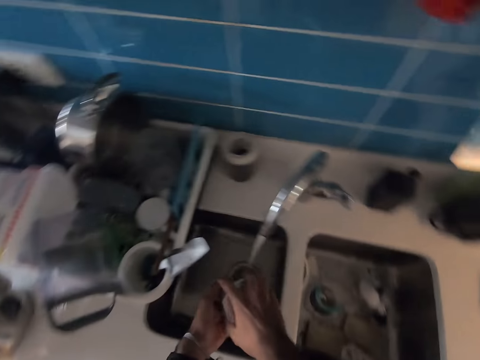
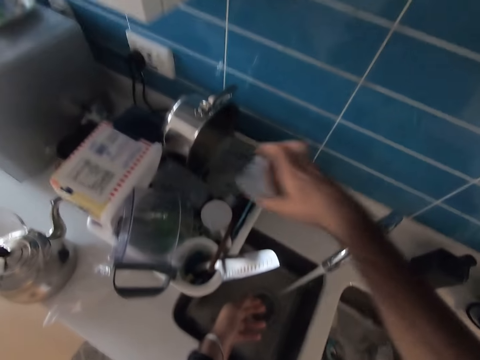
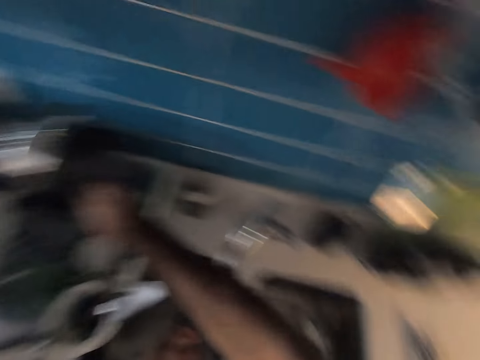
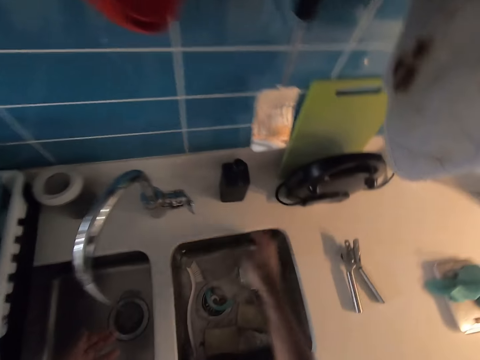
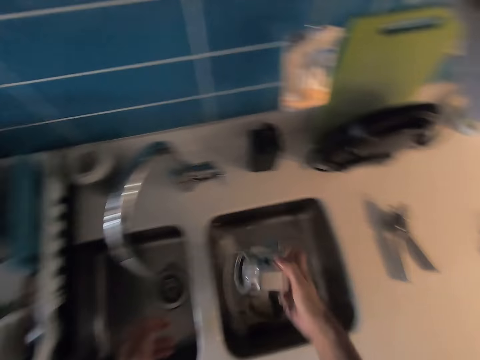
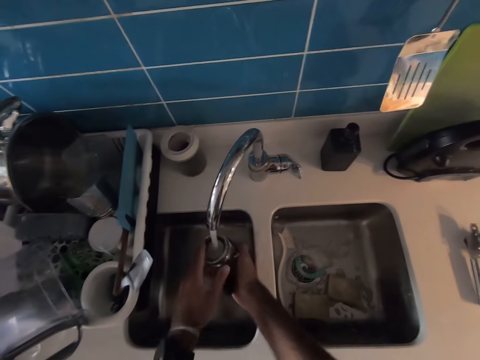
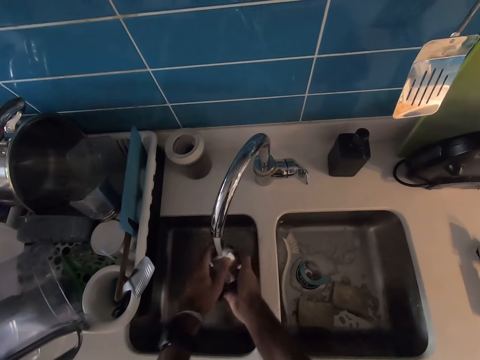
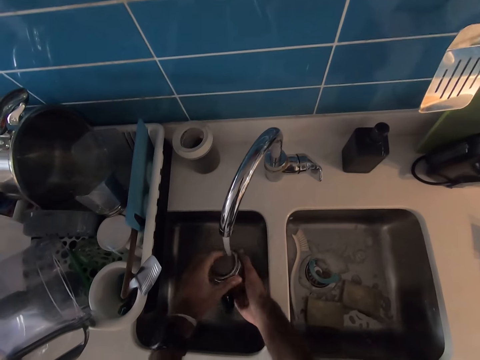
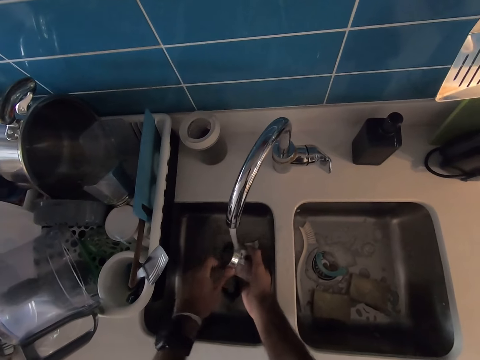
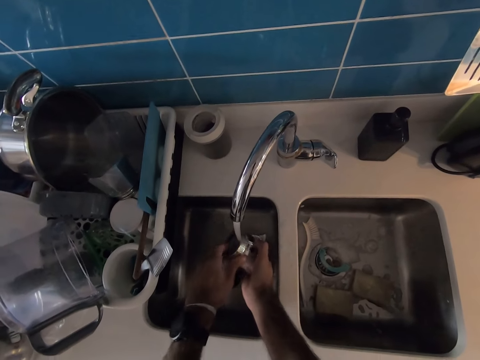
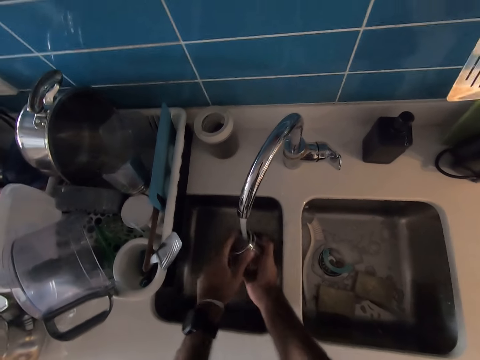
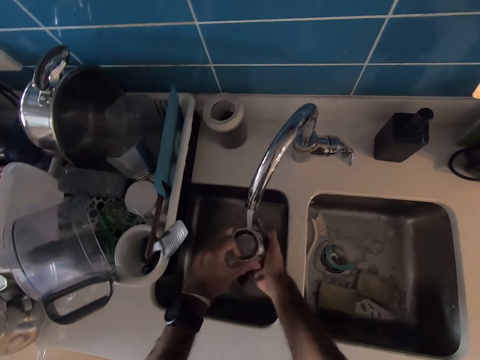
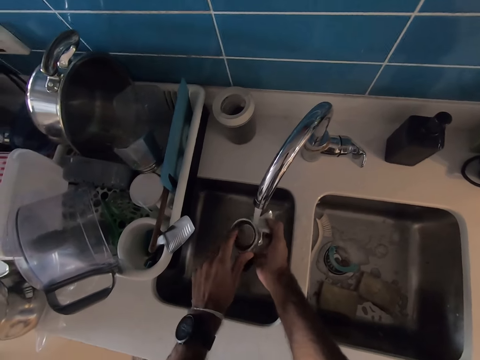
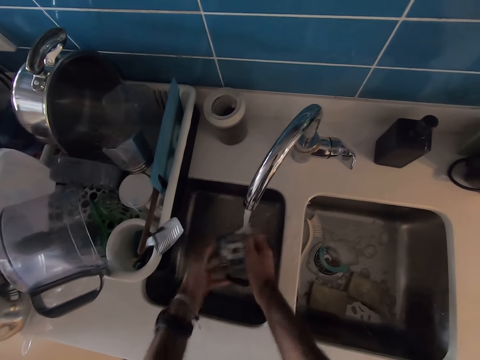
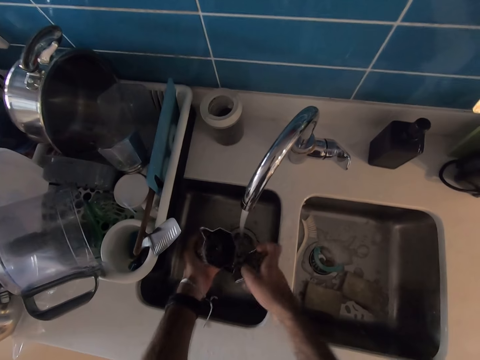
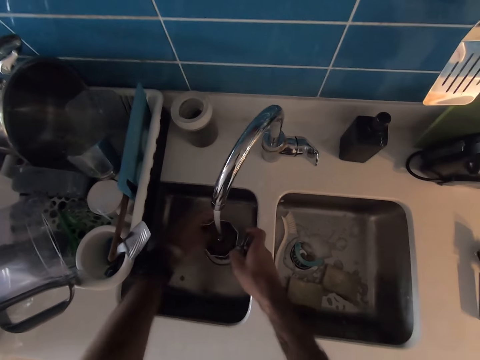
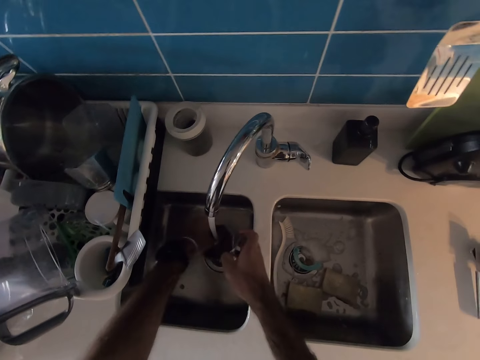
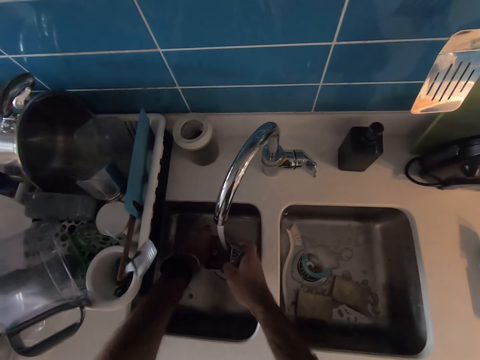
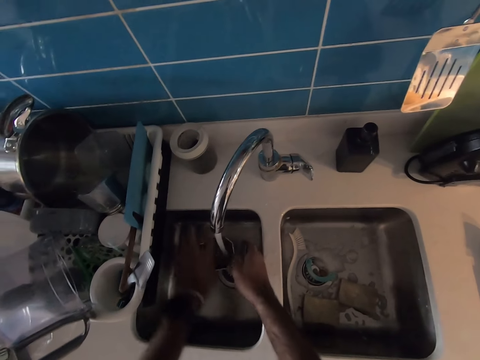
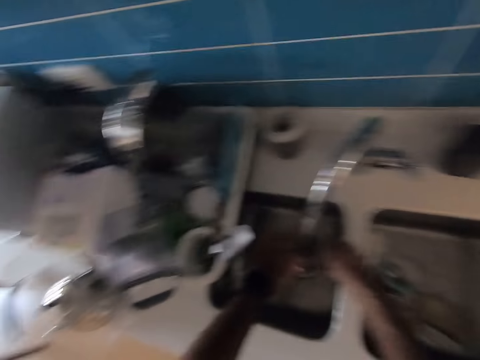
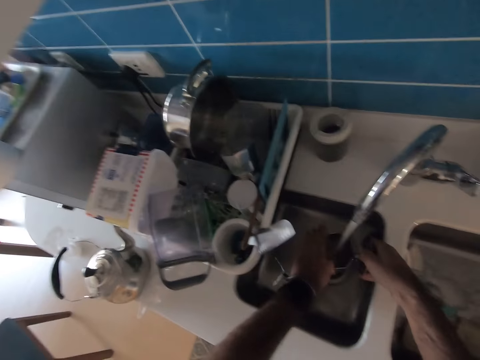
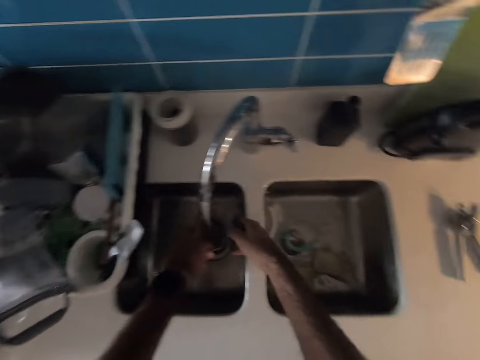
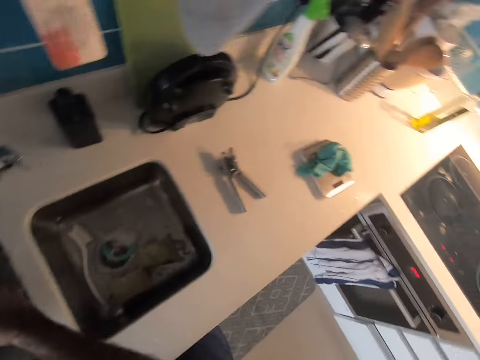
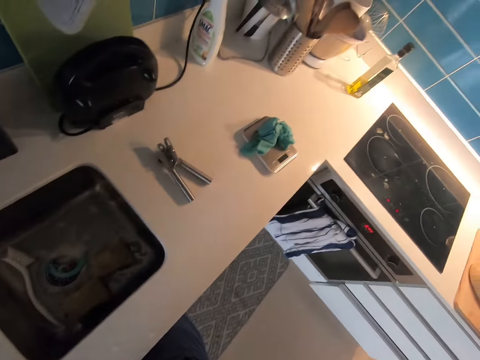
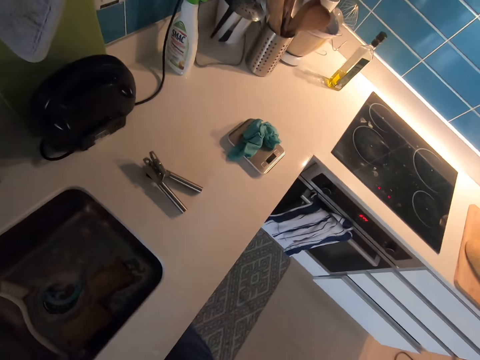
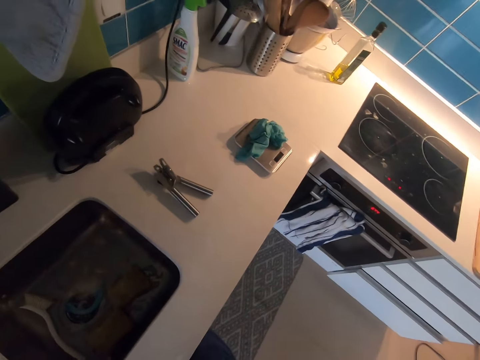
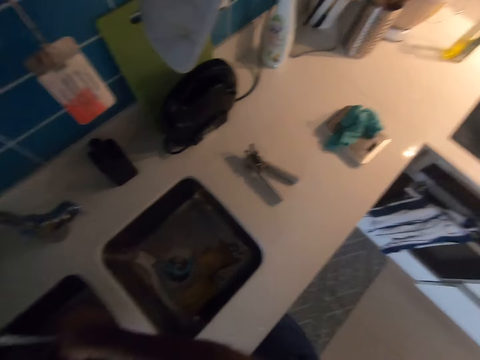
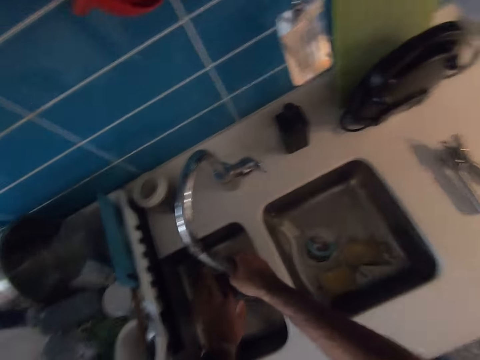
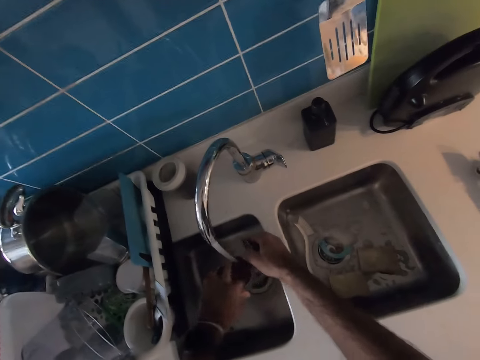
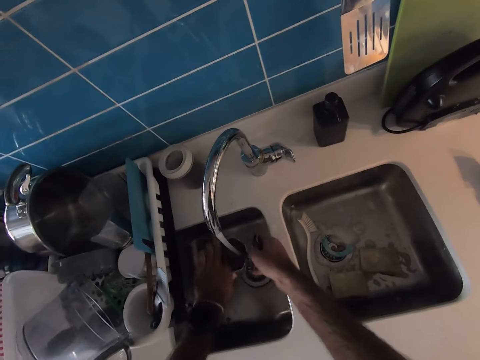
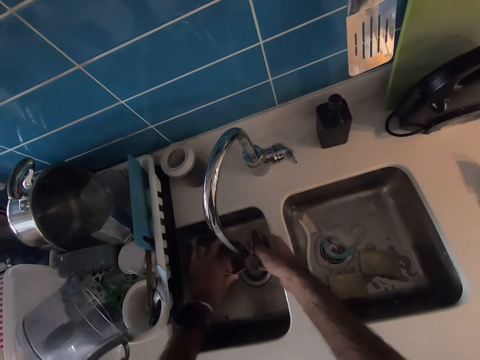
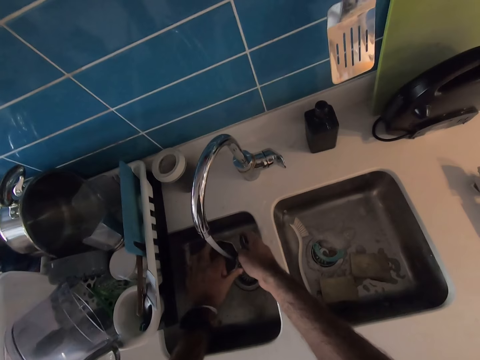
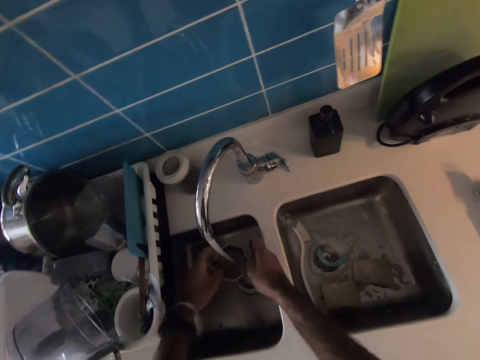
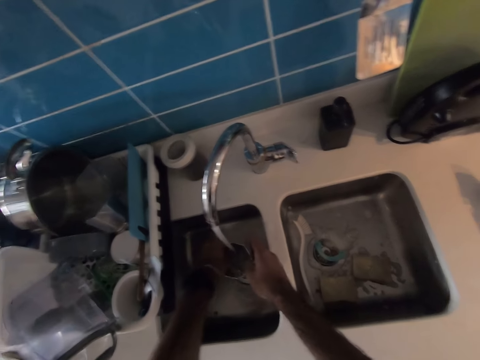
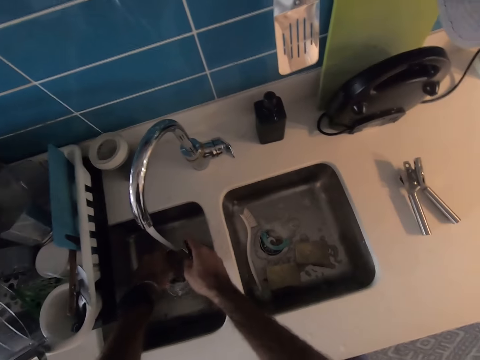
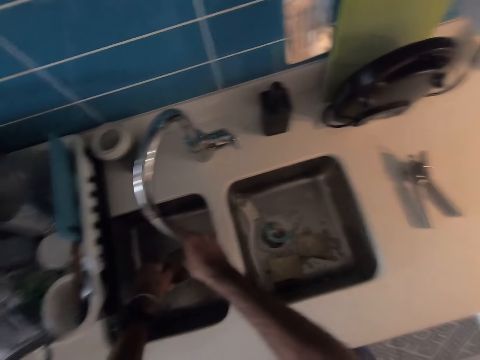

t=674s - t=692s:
The camera wearer places a metal can in a rack. They pick a metal jug or coffee kettle from the sink. They rinse the metal jug. They open the kettle. They clean the kettle. They look around the room. They rinse the metal jug.

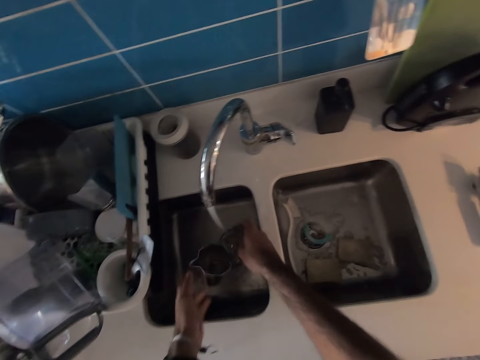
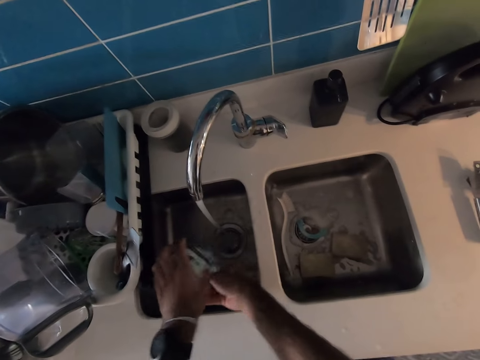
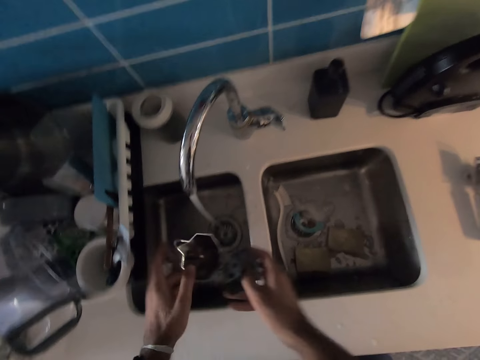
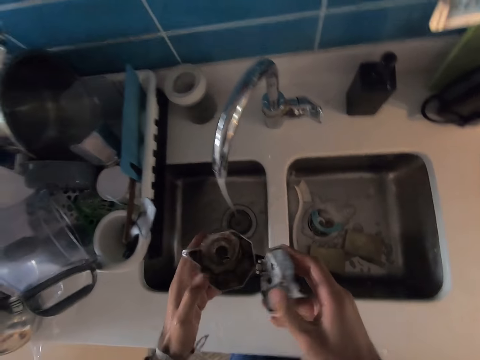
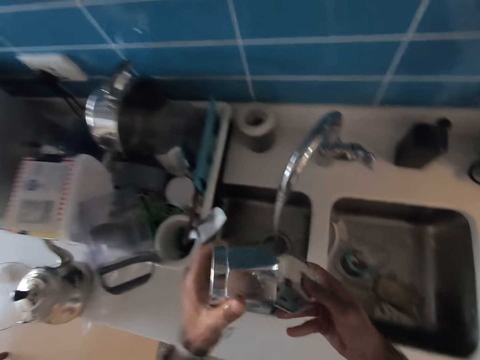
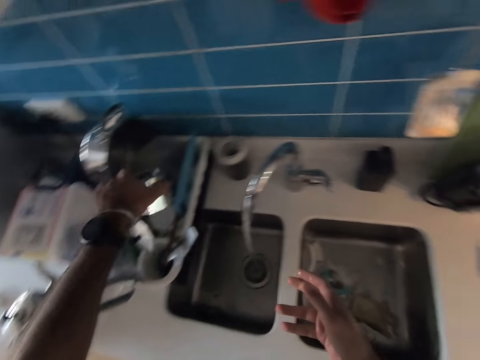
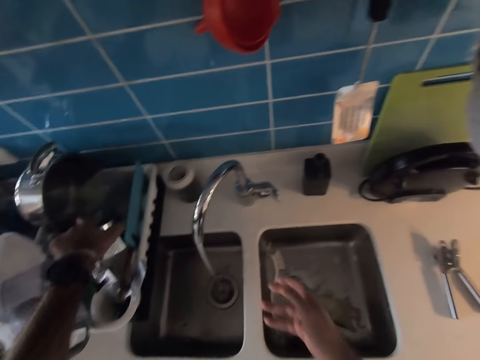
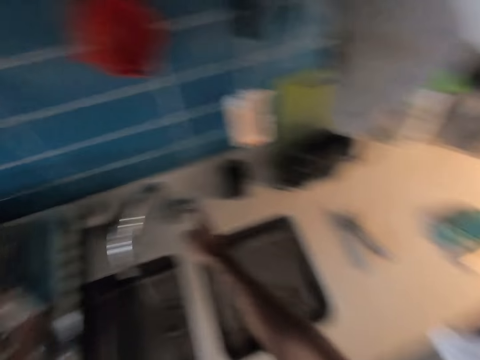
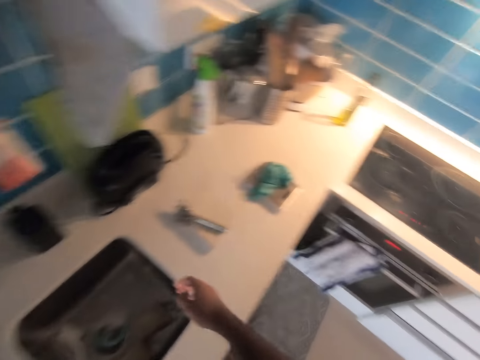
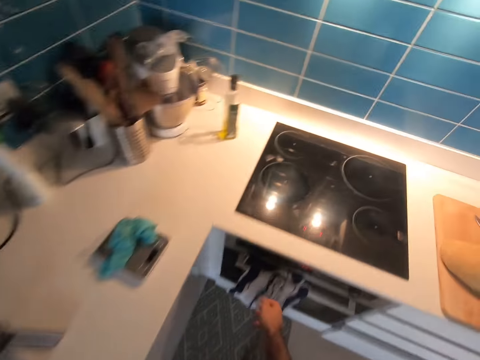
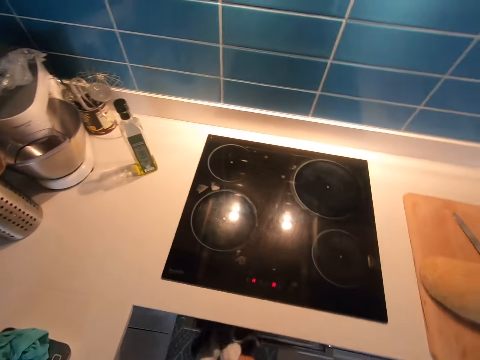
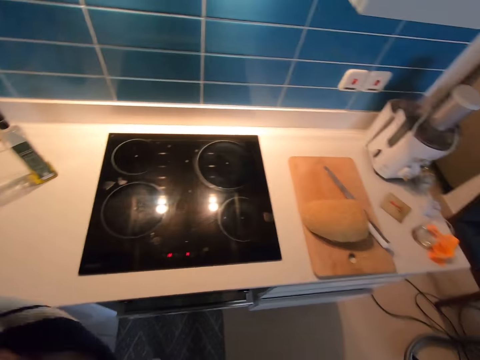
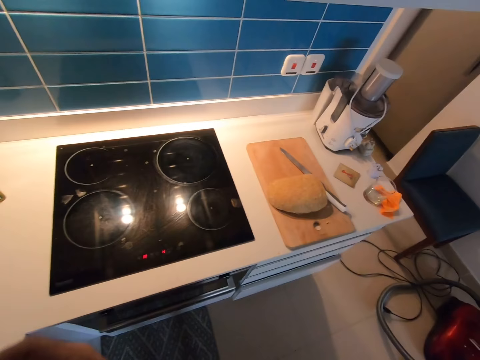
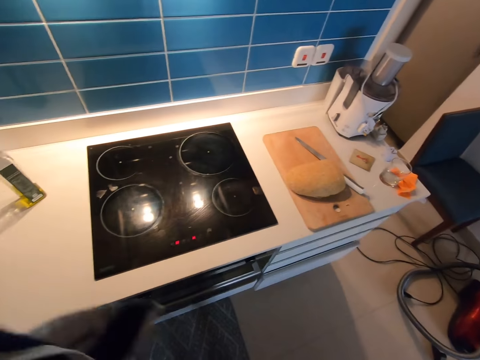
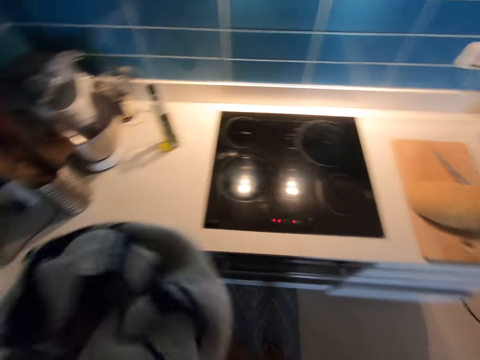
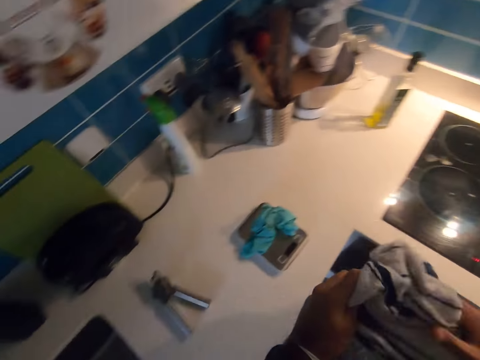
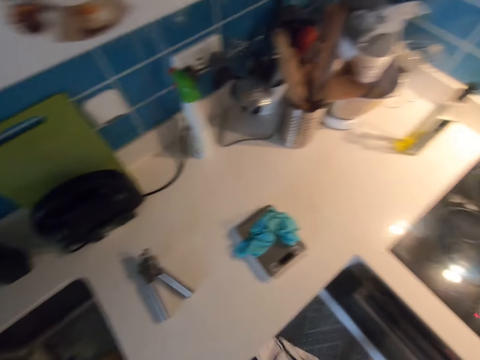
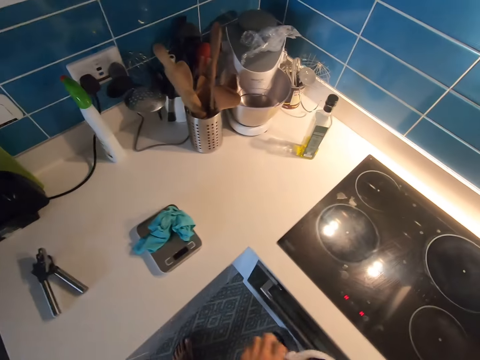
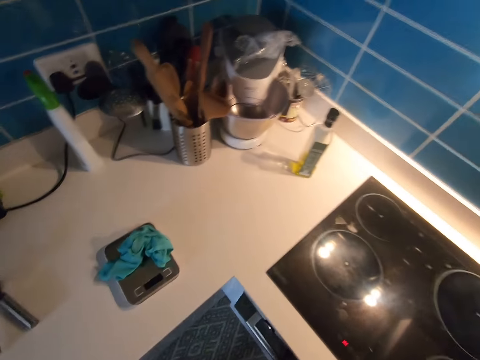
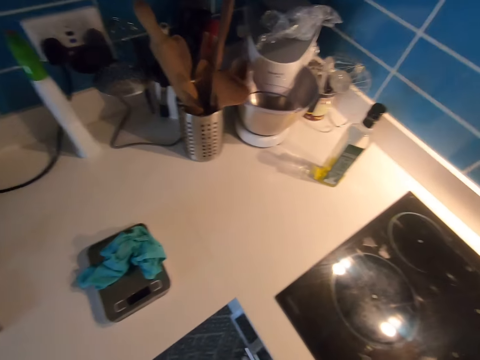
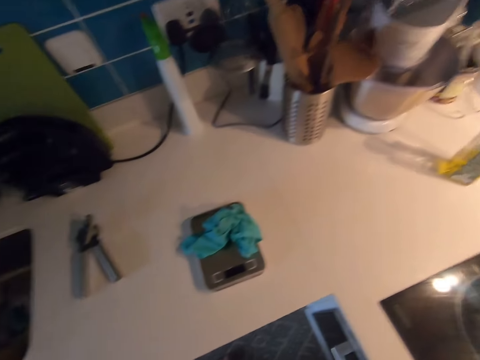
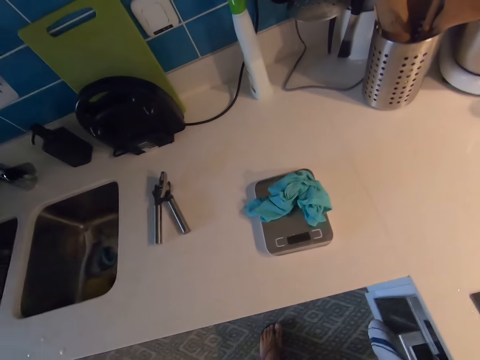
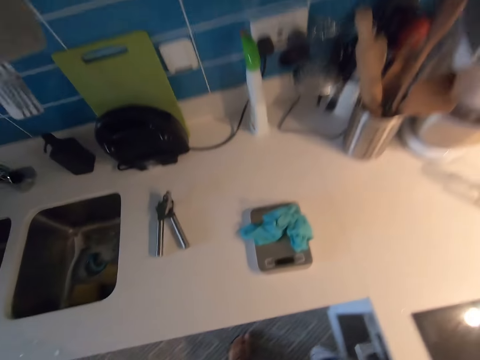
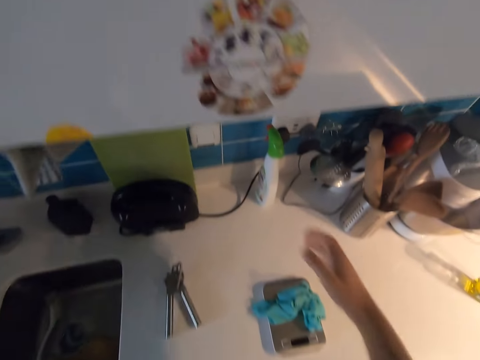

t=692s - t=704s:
The camera wearer looks at the coffee kettle. They place the coffee kettle in the utensils rack. They turn off the tap. They pick a cloth towel or kitchen napkin from the cooker handle. They wipe hands with the cloth towel. They hang the kitchen napkin on the handle bar.
